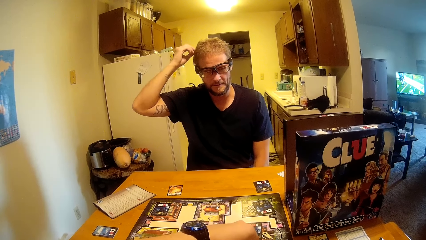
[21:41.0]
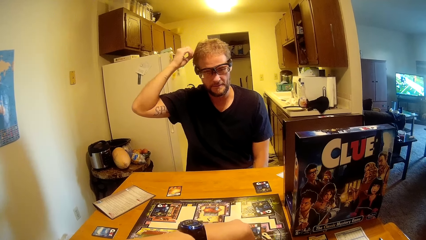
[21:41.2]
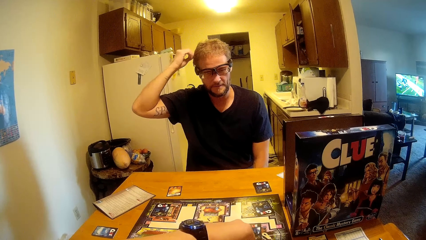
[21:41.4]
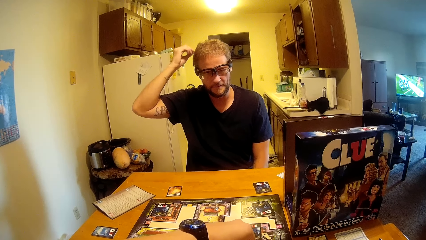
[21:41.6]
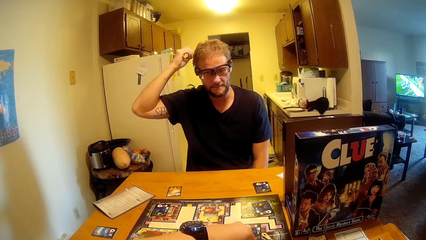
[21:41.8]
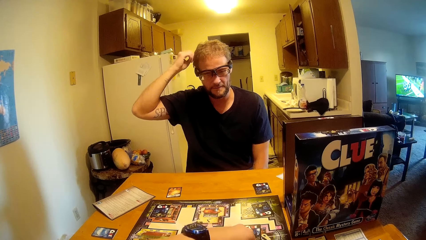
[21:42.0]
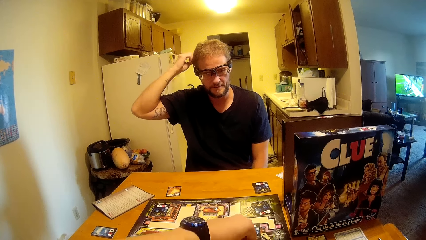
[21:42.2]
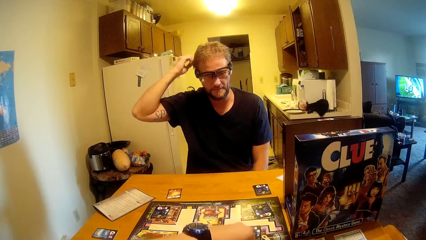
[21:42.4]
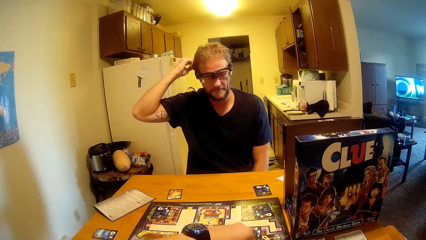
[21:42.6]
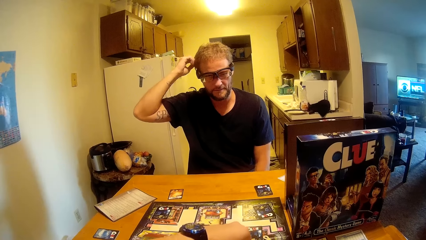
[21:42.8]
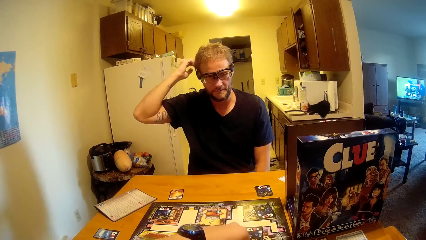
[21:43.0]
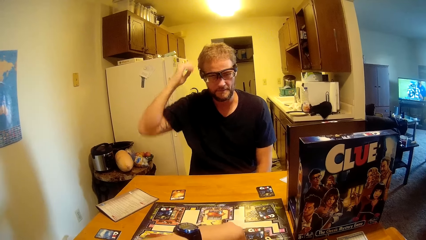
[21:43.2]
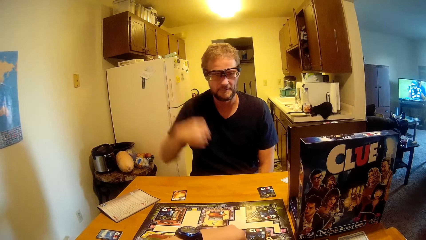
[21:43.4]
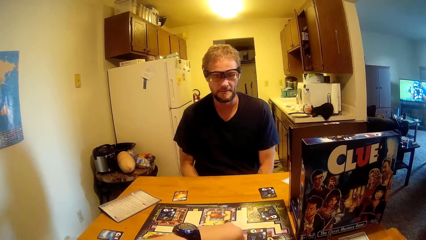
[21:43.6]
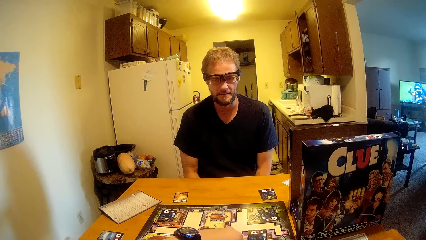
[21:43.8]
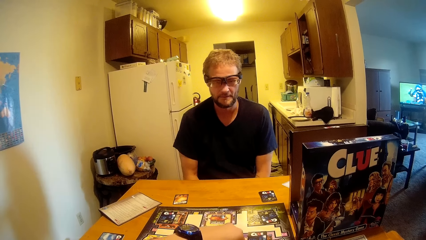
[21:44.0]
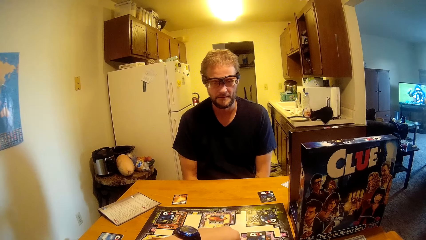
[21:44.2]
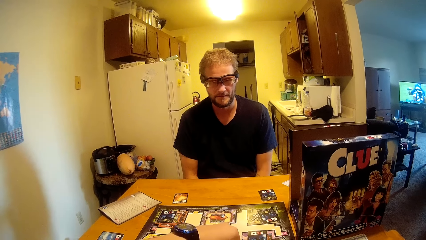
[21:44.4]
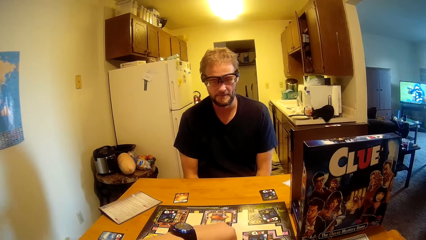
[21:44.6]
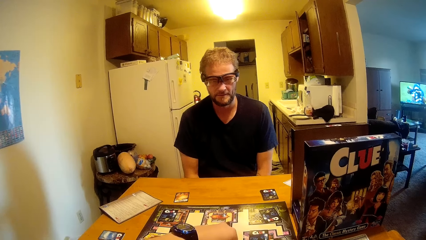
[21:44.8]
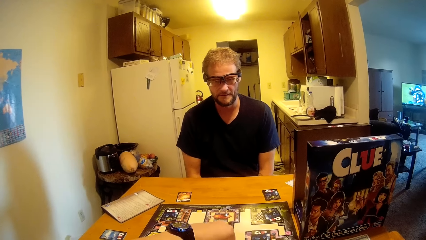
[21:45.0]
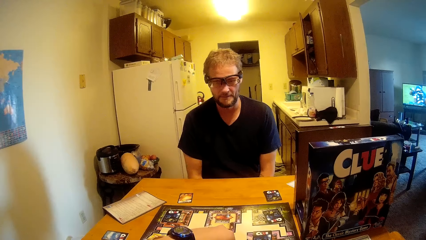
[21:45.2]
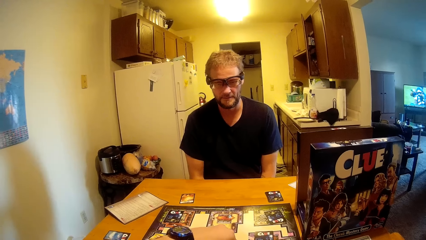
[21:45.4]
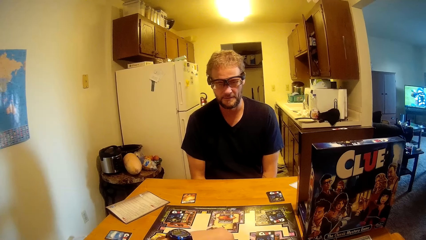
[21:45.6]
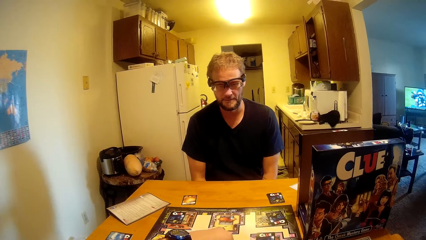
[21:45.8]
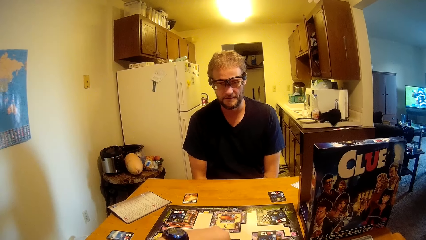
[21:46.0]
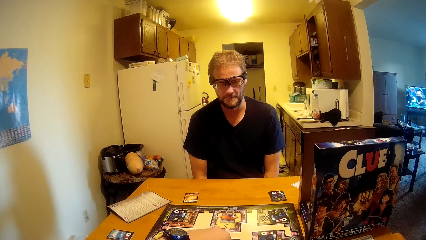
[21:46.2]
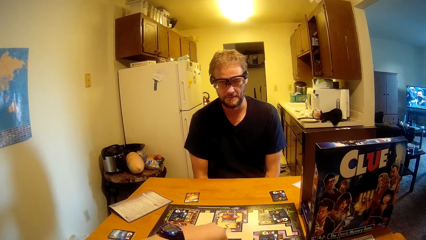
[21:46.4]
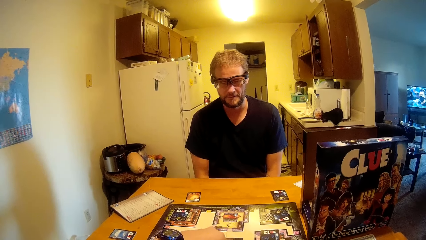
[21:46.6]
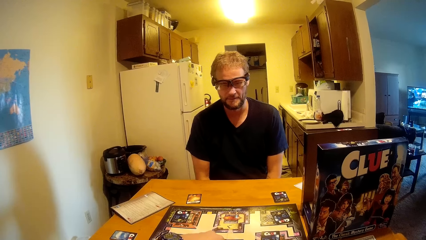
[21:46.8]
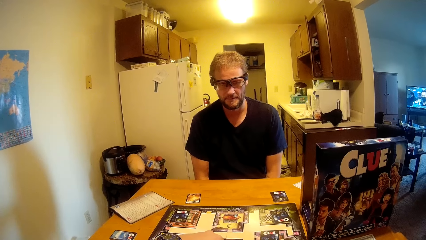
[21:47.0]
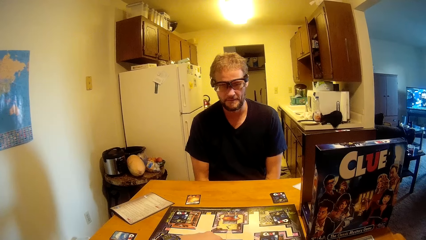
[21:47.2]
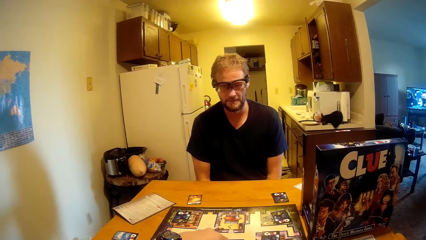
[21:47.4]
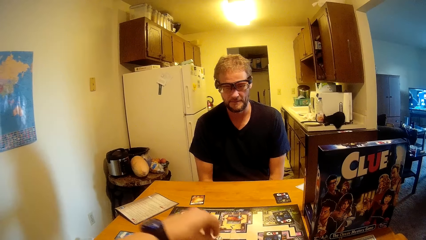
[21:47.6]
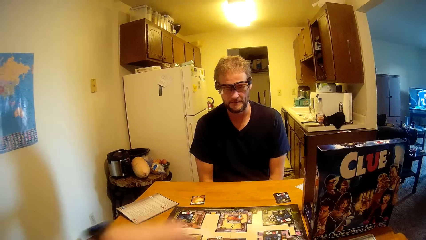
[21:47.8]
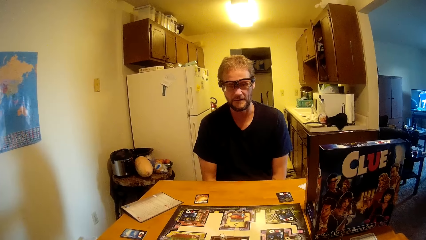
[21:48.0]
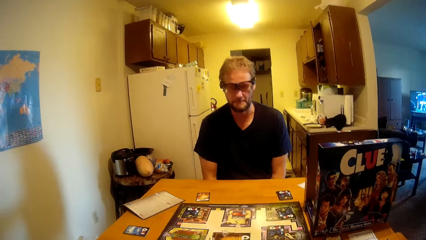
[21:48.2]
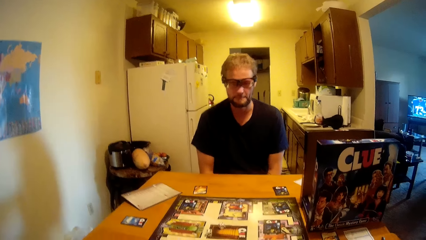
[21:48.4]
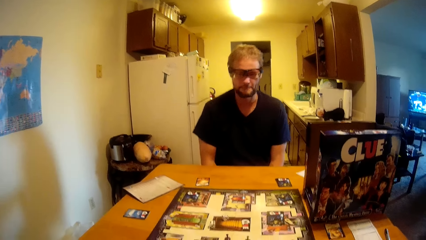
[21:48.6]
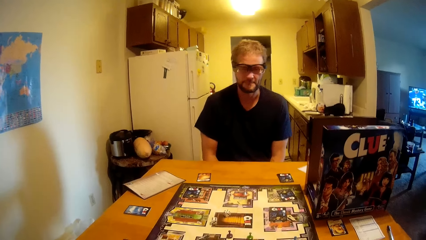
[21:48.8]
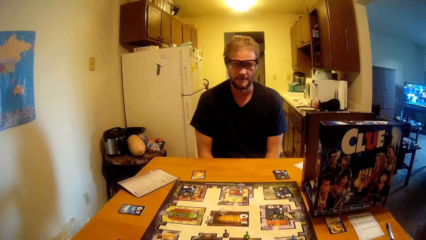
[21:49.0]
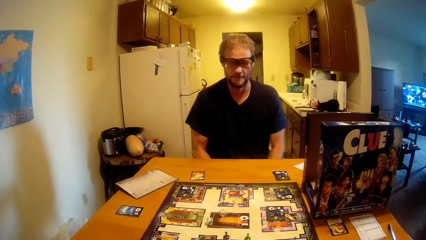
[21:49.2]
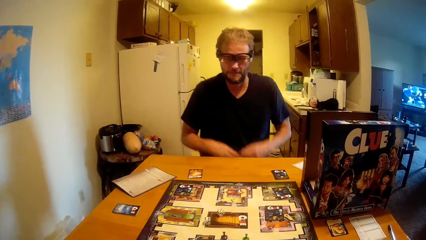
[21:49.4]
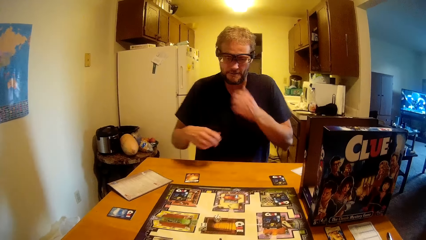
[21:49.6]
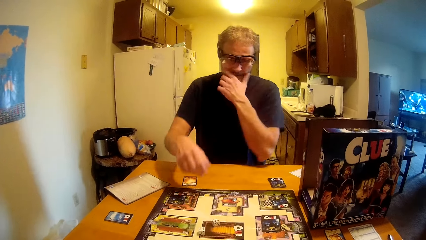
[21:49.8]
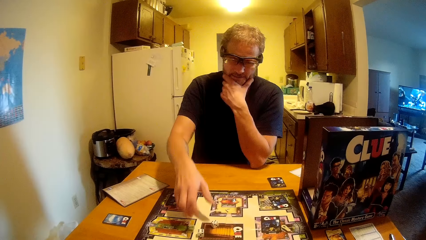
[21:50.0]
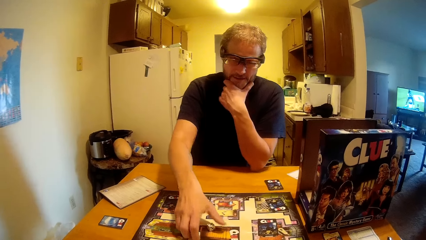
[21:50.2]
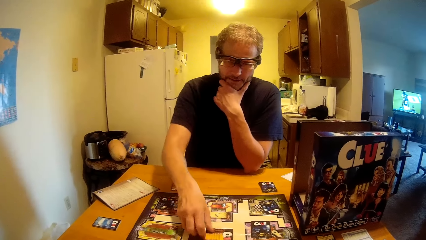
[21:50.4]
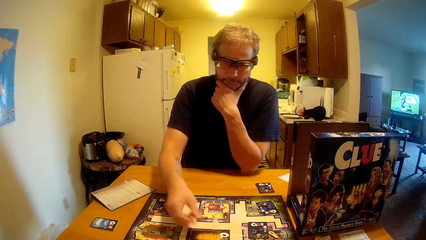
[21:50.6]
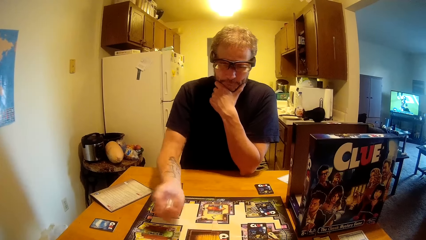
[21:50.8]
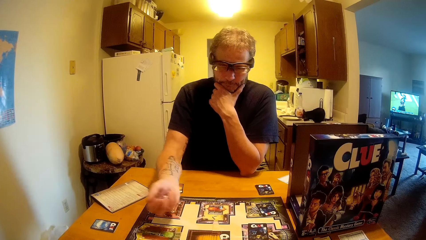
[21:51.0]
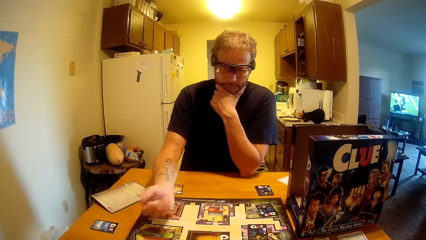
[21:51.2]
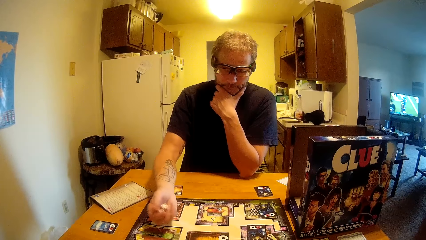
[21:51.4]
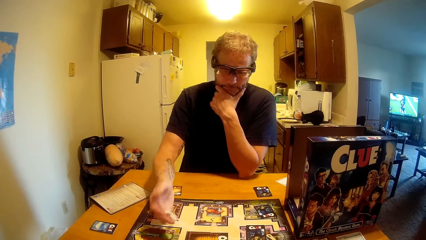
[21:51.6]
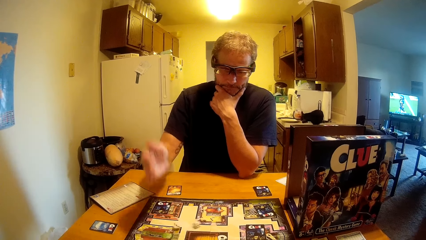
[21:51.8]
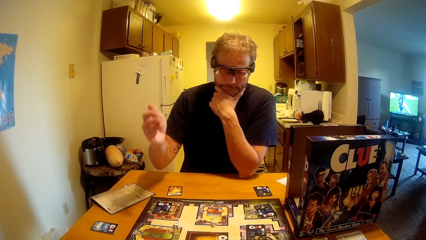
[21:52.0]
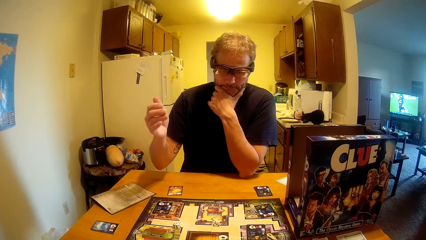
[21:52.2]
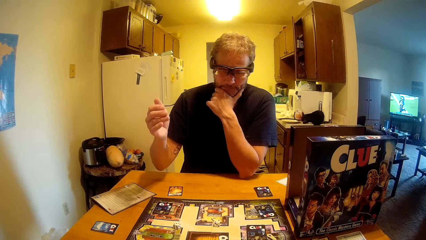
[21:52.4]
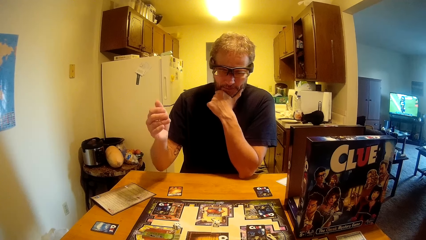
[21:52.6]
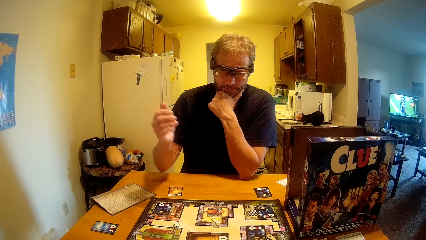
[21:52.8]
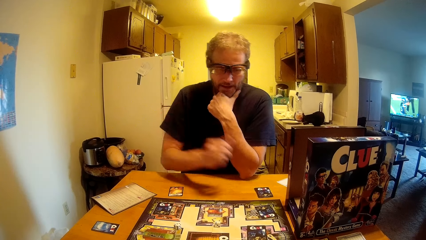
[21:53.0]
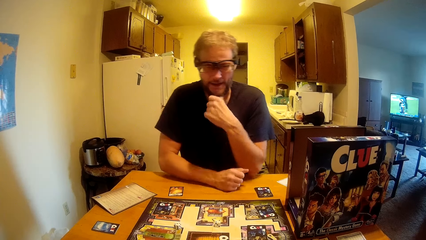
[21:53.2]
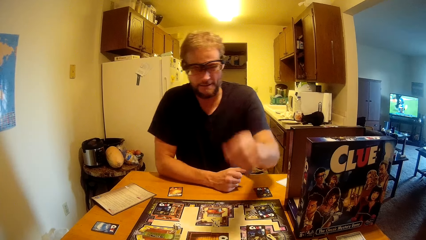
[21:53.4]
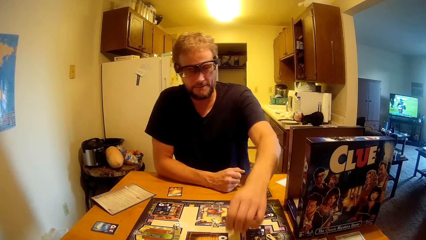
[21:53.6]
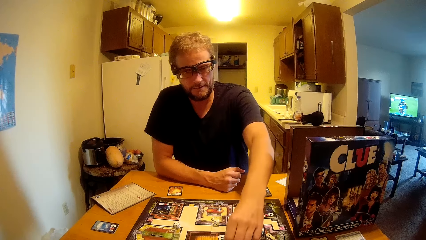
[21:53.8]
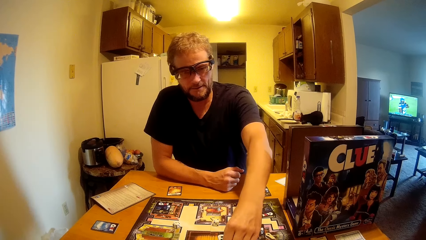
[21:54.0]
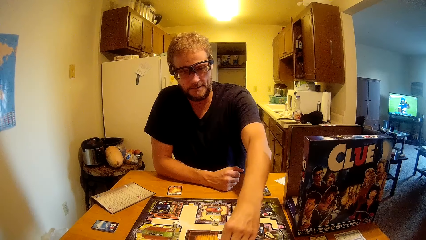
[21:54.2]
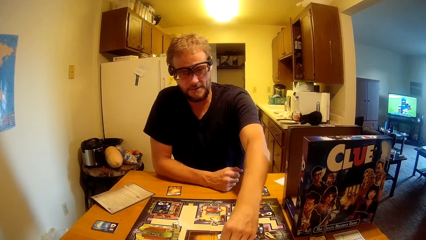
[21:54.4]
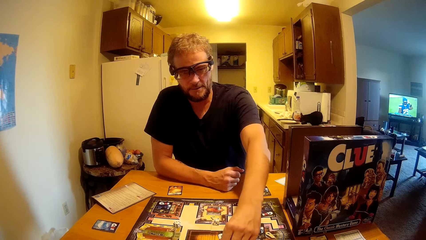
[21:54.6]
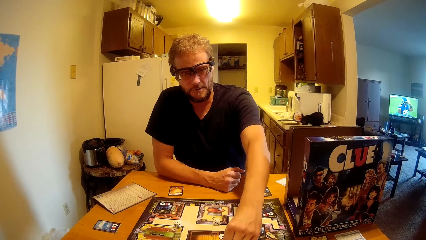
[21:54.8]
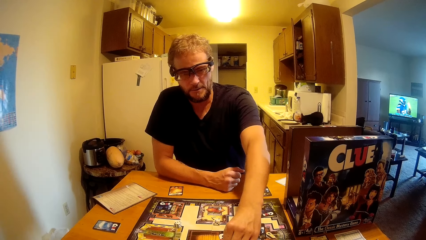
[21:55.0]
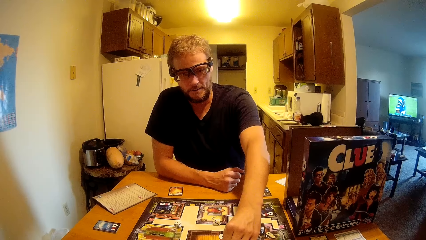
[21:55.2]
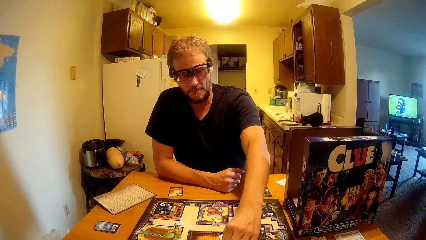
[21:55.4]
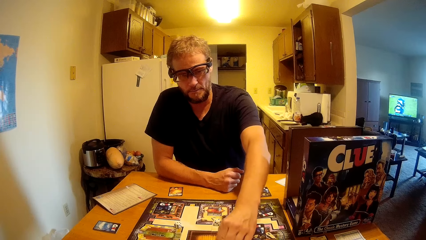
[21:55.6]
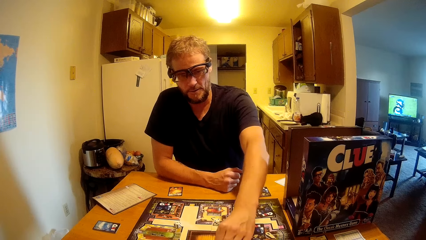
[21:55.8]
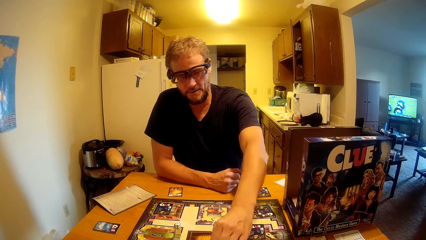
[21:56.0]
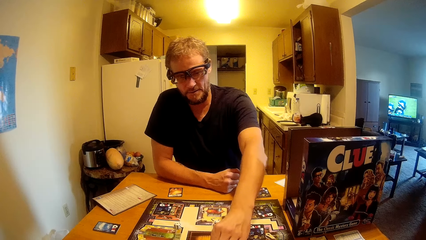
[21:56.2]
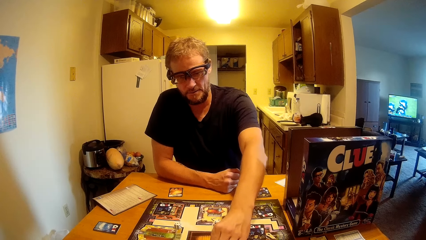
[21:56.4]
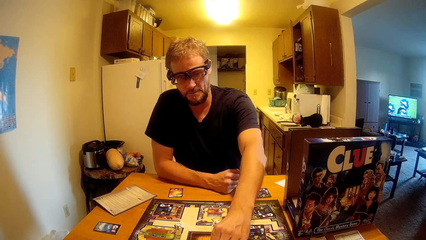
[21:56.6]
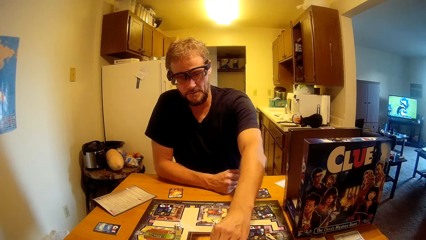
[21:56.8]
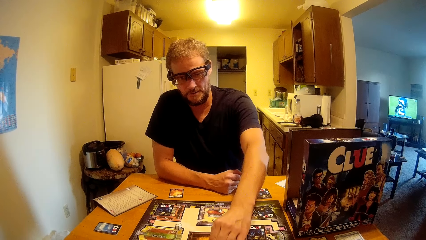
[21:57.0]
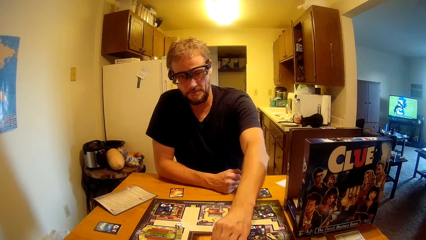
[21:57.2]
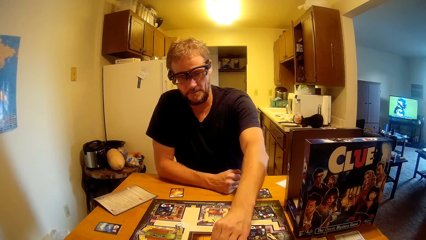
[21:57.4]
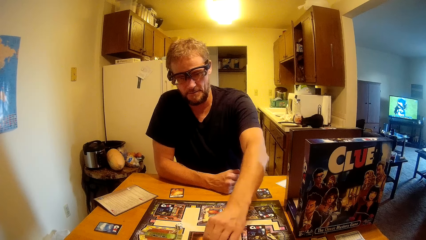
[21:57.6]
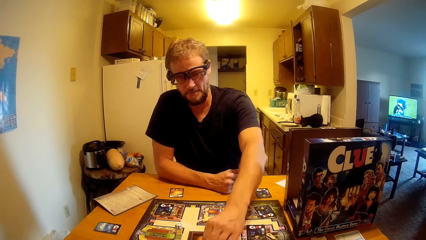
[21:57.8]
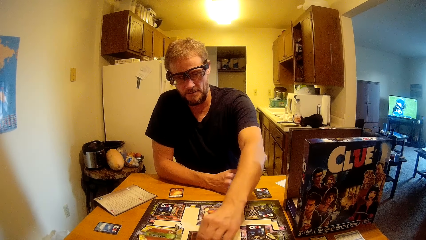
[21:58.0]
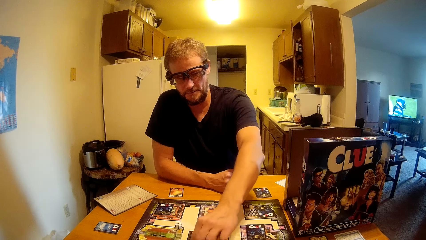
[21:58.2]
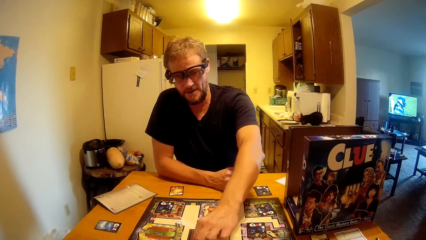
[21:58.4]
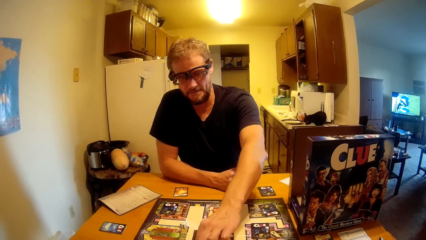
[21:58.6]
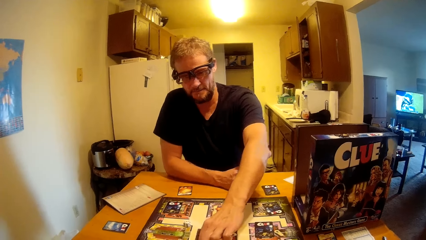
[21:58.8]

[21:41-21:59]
A man puts his hands on his laps. He picks a dice, shakes the dice in his hand and drops the dice on the table. He puts his hand on the table, moves a pin on the table and counts on the game.
